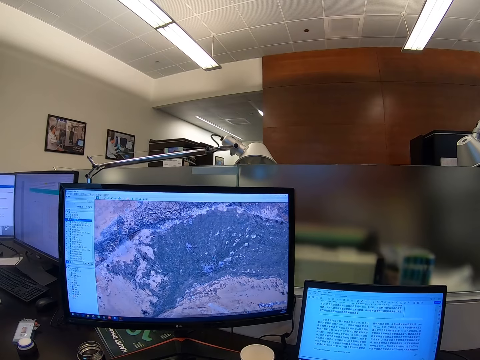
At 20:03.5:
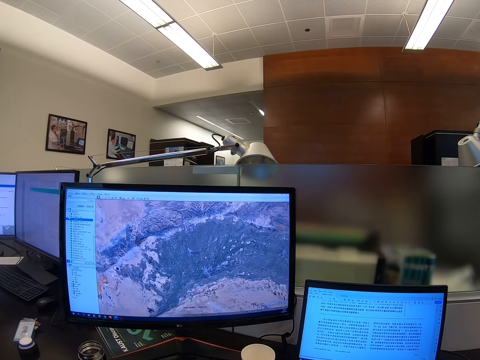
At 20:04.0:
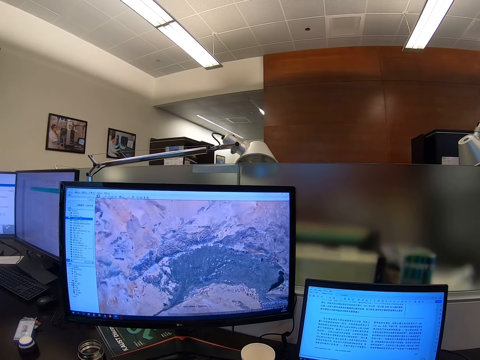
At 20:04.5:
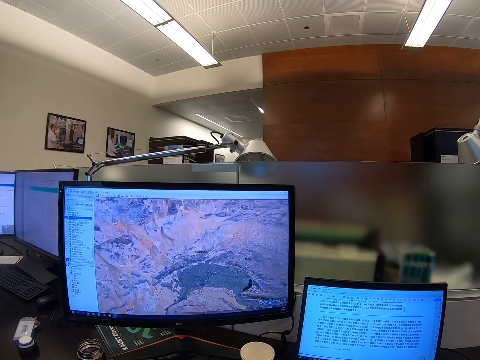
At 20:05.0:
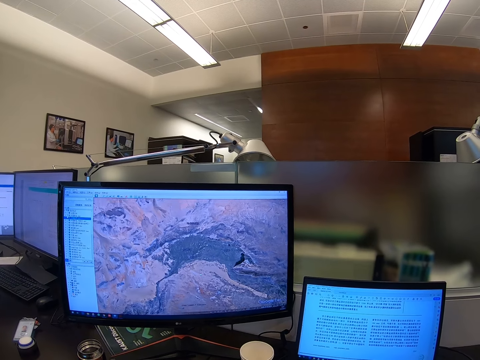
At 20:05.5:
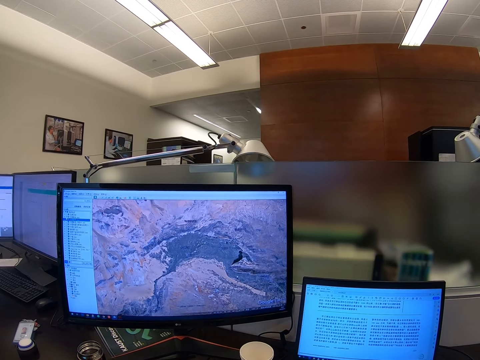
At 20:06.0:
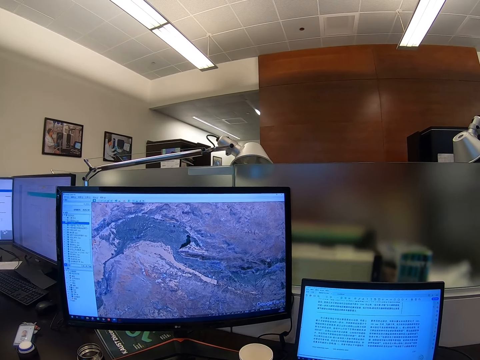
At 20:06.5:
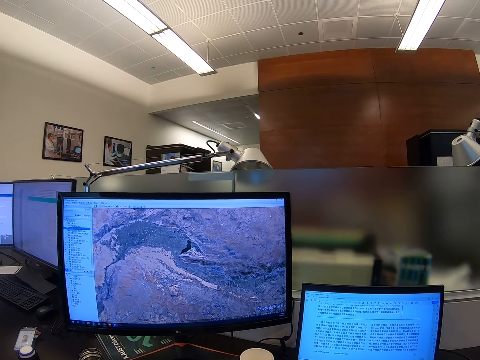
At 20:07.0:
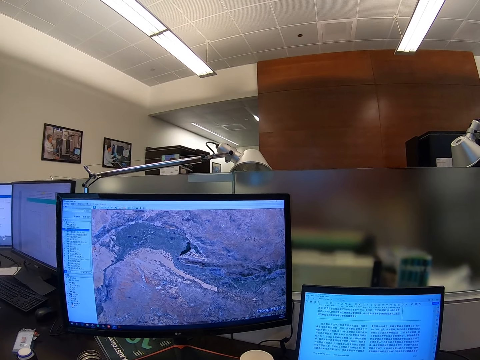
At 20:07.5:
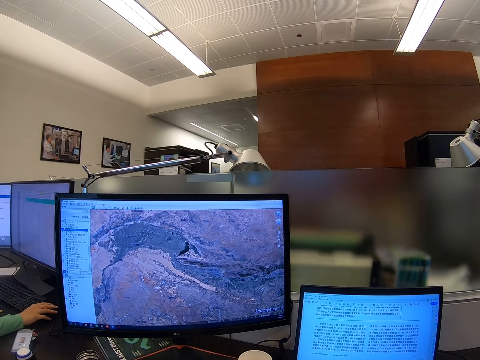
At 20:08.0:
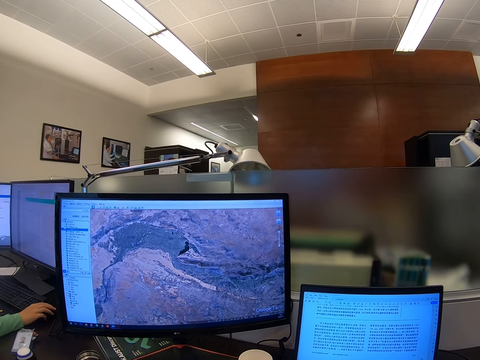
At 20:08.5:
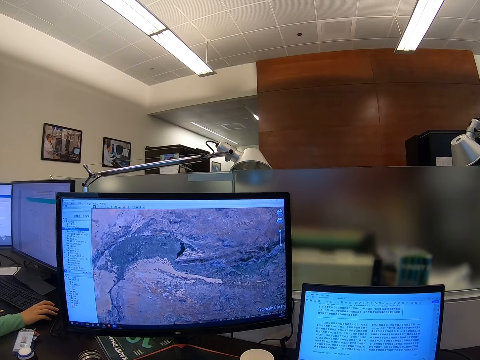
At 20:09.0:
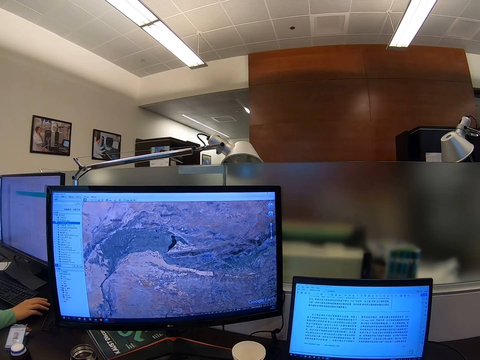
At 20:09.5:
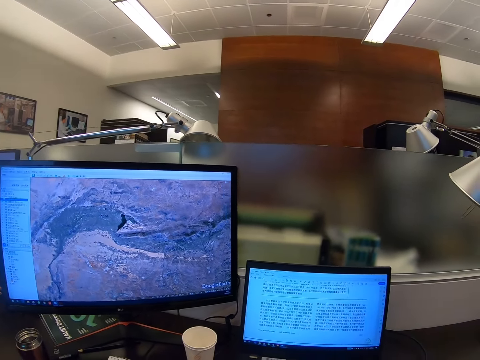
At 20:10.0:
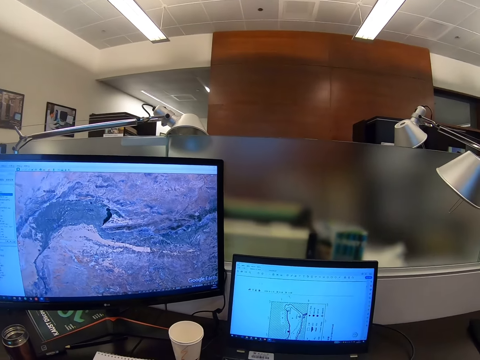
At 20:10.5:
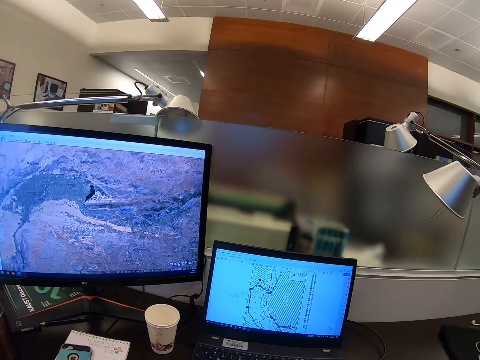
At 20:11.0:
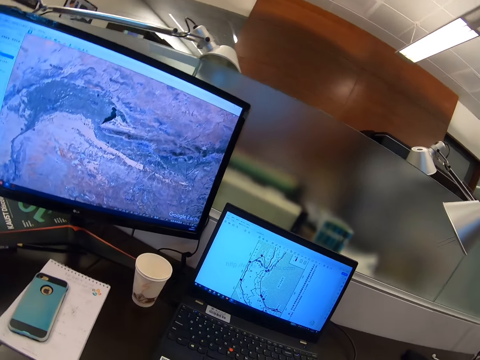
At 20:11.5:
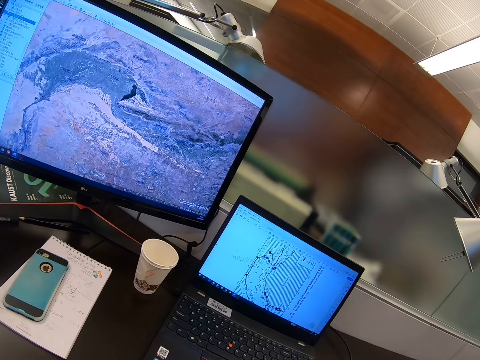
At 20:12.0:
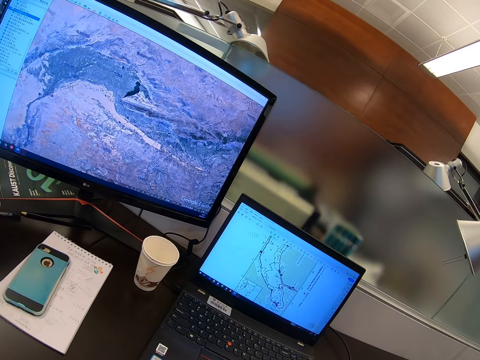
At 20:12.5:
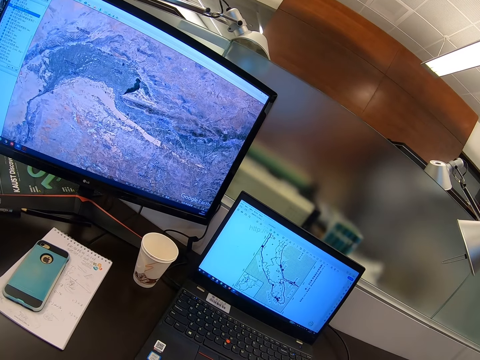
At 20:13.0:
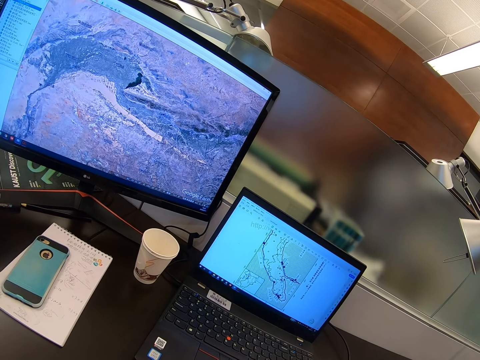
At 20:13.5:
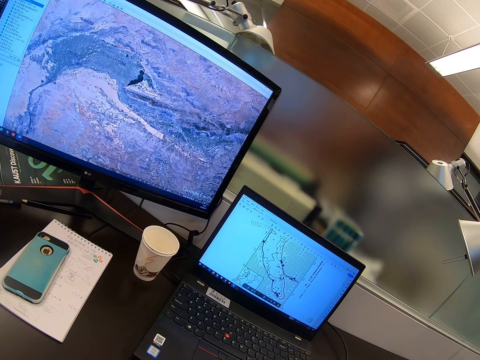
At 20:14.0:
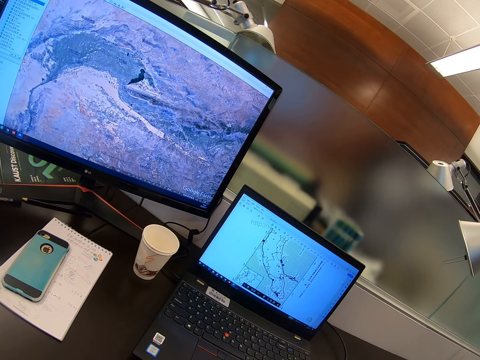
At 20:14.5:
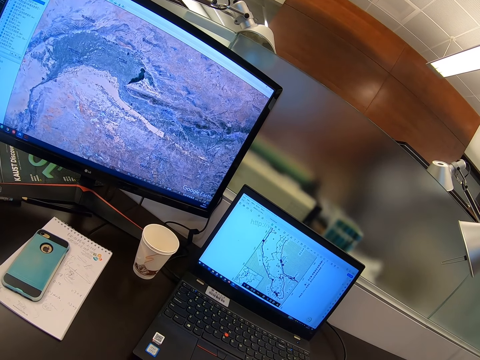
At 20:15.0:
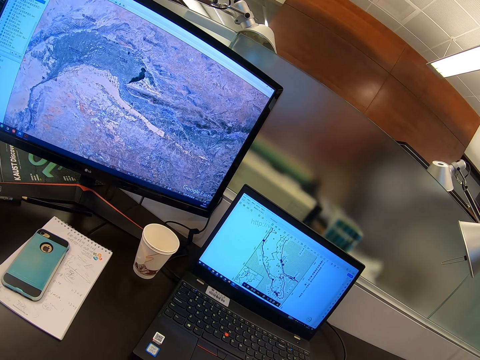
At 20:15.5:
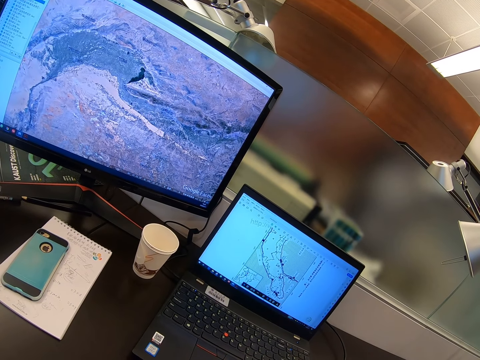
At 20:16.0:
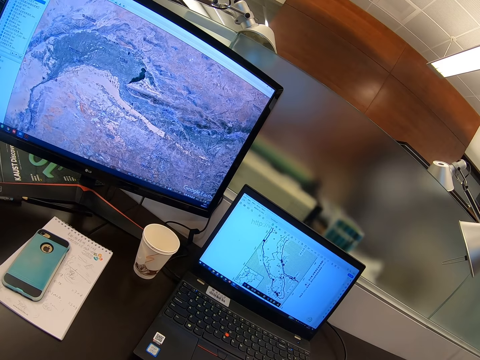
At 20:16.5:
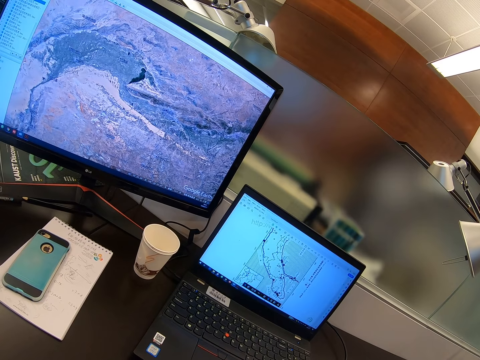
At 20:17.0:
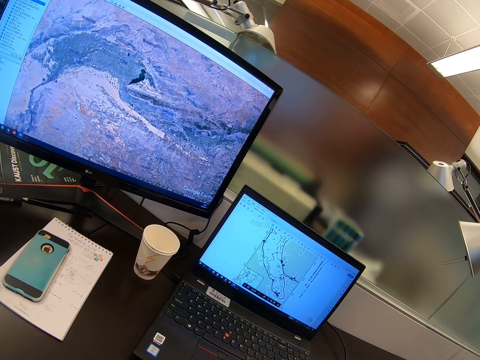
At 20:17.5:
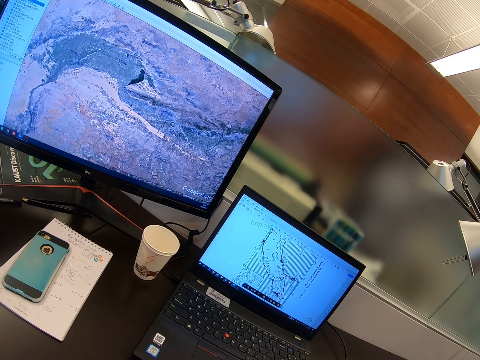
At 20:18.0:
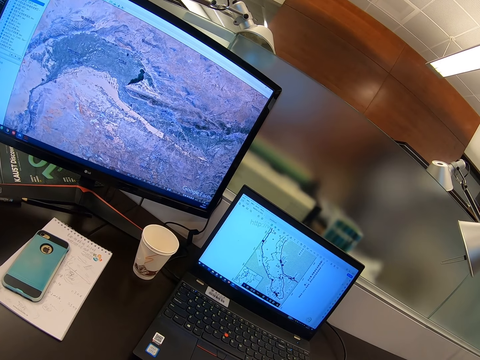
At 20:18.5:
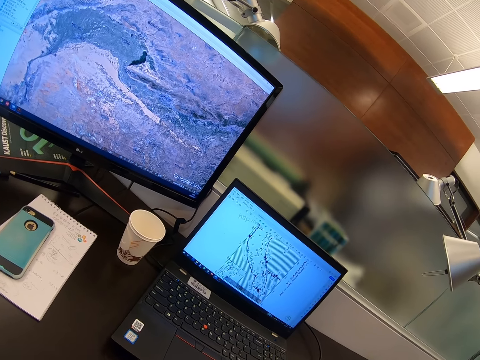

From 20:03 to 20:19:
The camera wearer stares at a computer.

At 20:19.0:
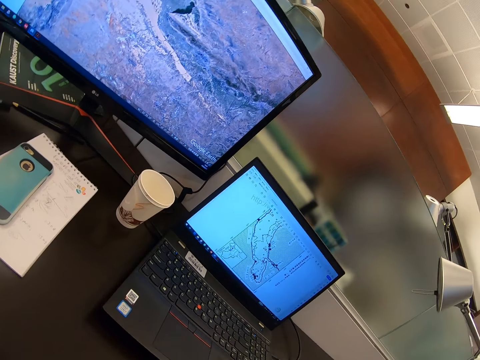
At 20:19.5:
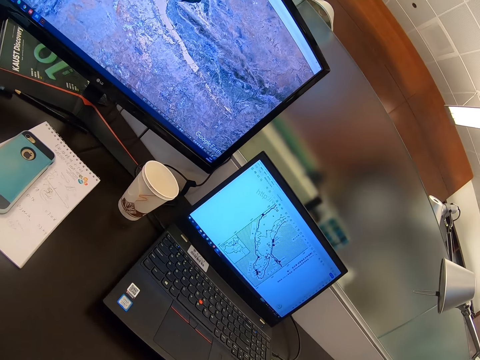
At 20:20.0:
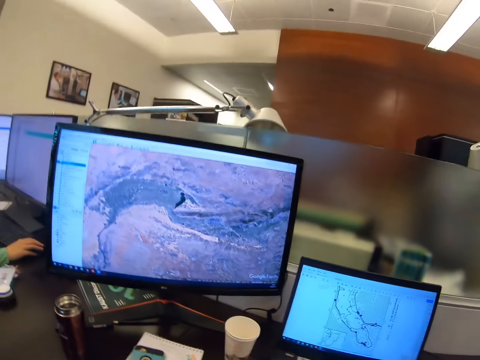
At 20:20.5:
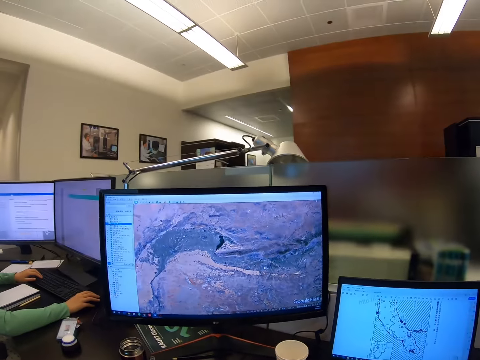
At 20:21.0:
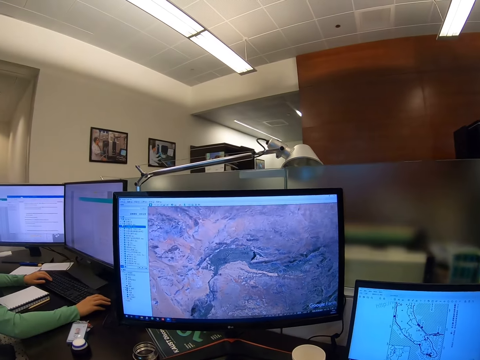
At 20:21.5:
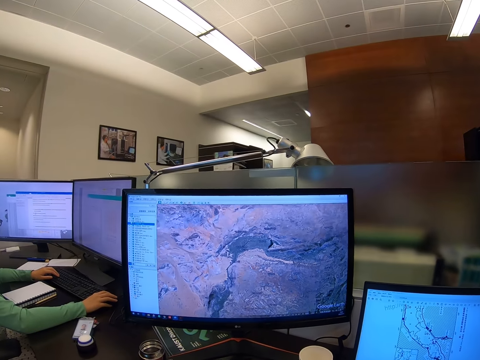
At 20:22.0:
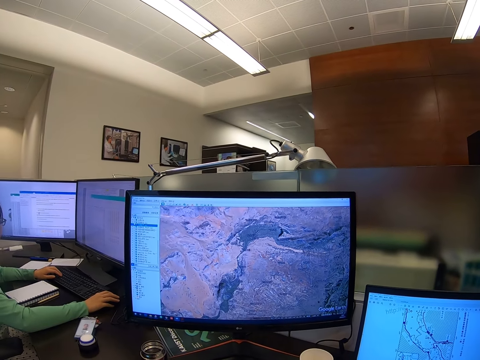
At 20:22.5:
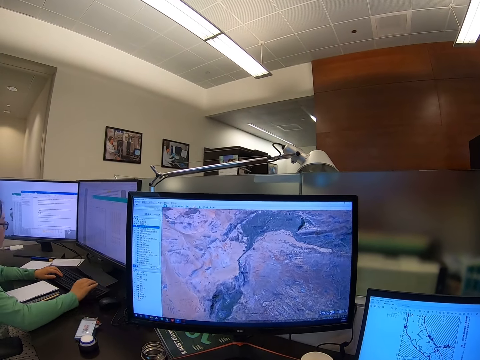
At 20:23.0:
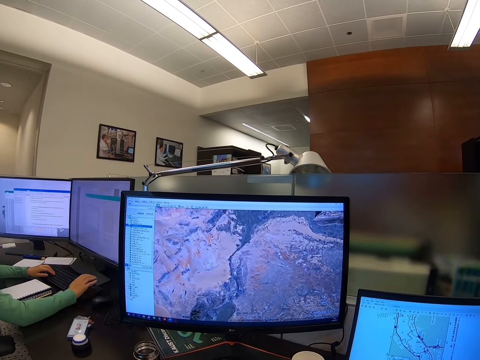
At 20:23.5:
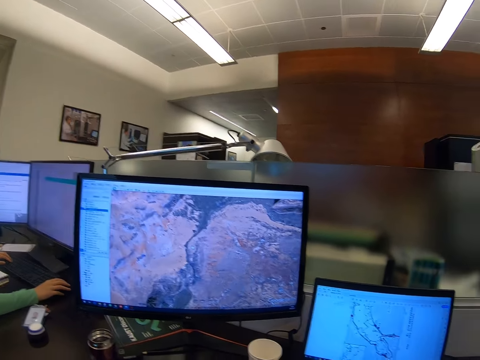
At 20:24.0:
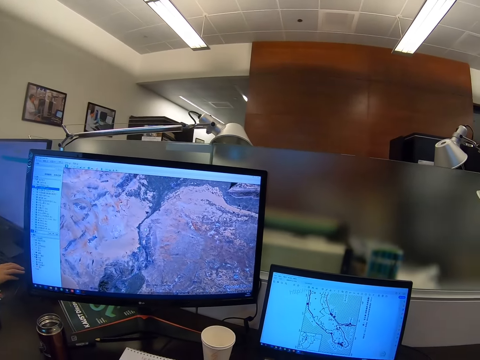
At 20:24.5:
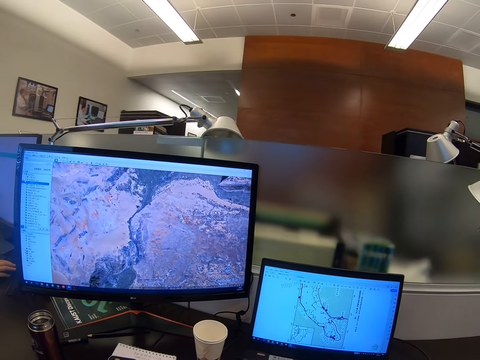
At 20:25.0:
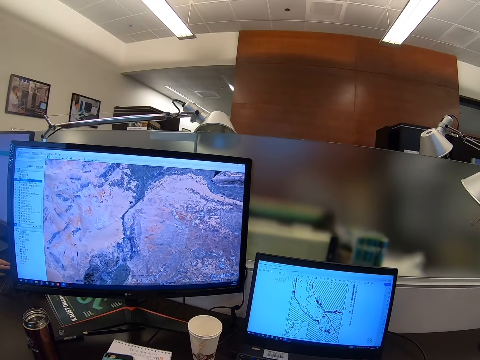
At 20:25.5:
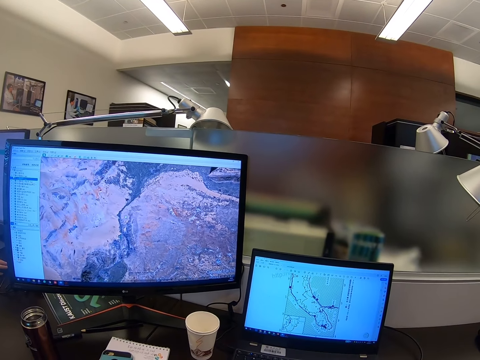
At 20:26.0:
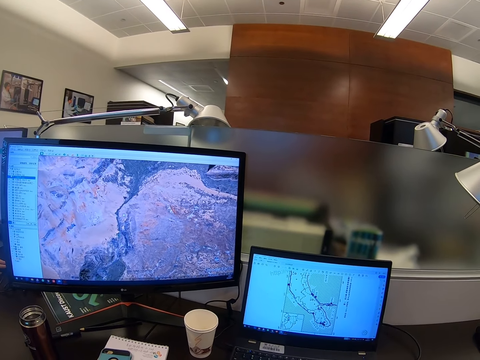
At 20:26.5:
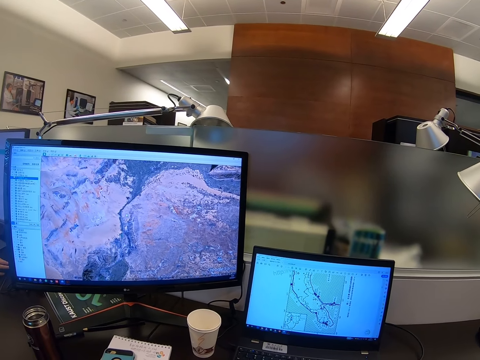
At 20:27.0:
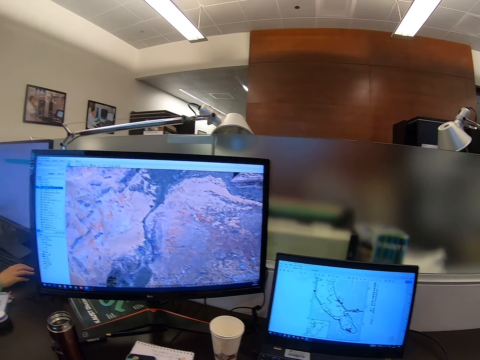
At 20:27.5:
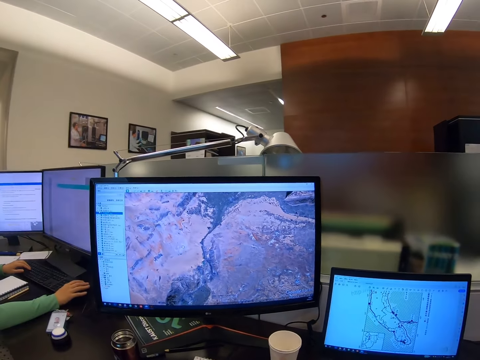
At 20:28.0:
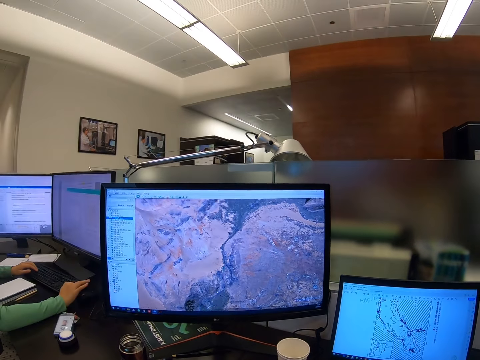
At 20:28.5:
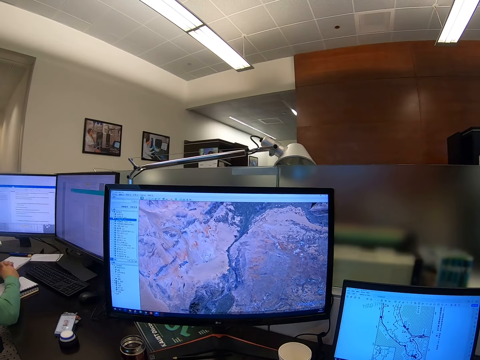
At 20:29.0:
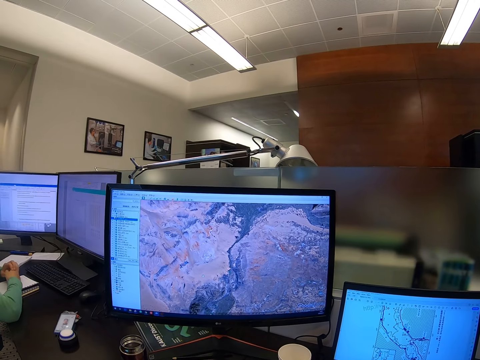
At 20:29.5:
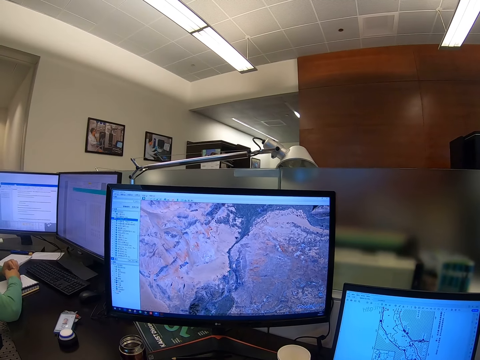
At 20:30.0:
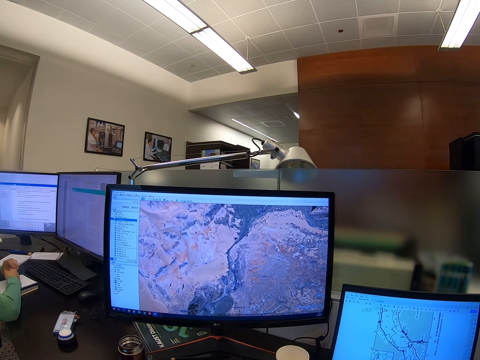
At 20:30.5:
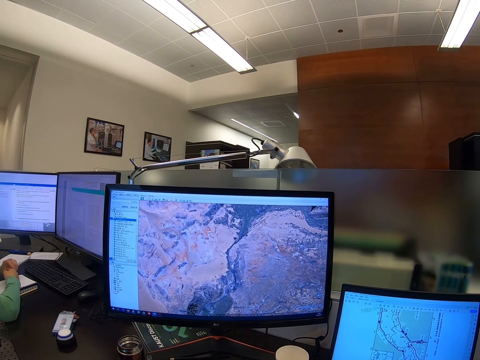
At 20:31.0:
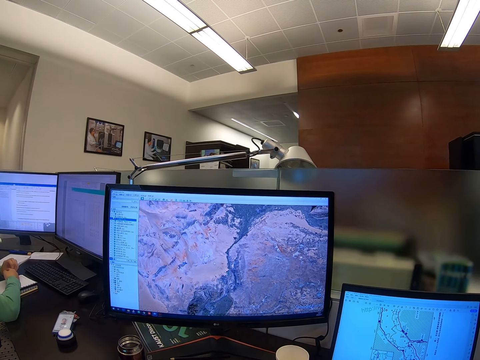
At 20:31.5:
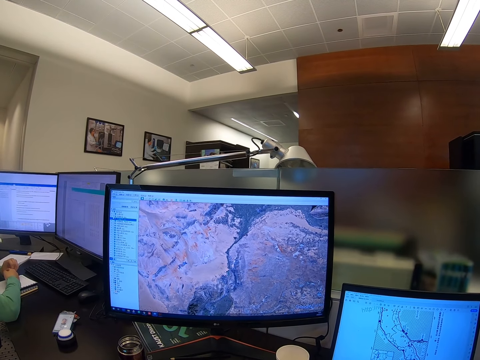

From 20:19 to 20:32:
The camera wearer scrolls a computer. They stare at the computer.
